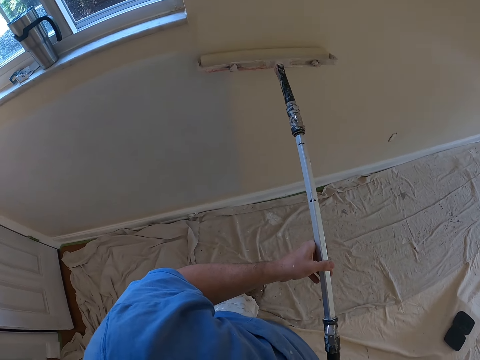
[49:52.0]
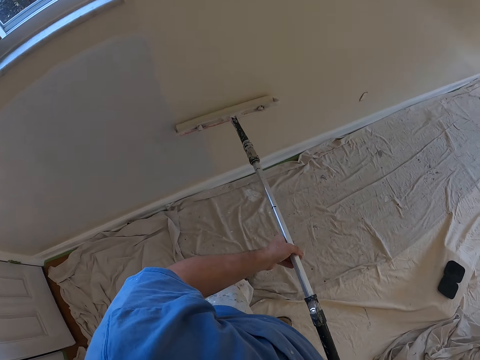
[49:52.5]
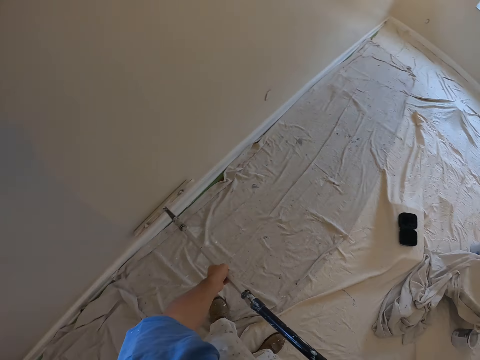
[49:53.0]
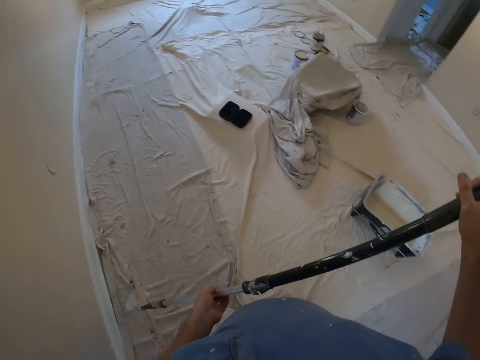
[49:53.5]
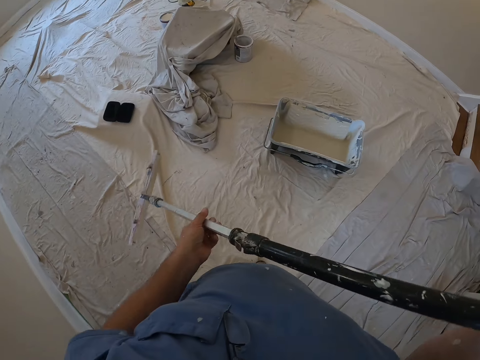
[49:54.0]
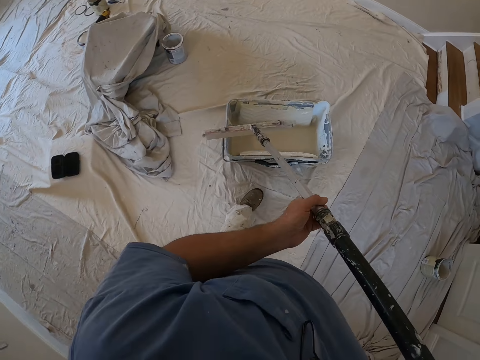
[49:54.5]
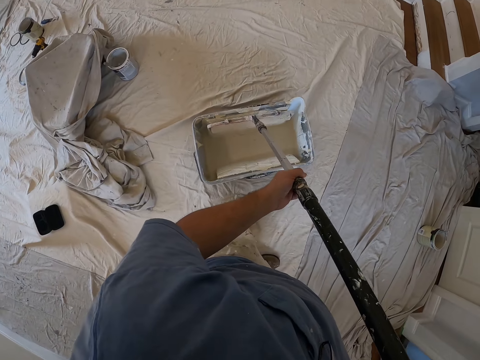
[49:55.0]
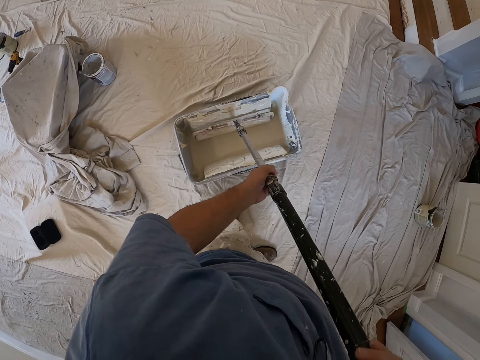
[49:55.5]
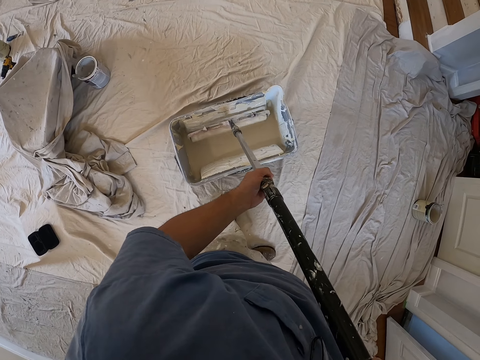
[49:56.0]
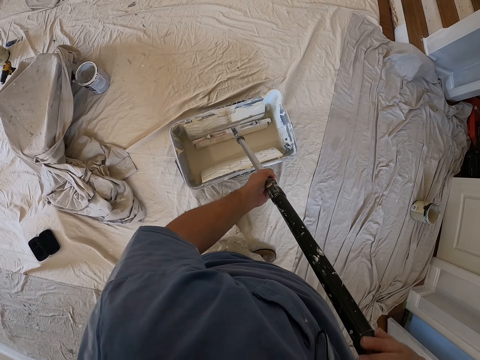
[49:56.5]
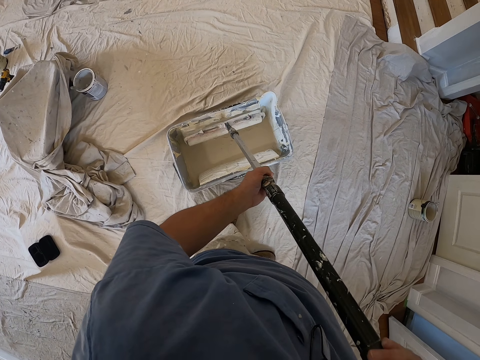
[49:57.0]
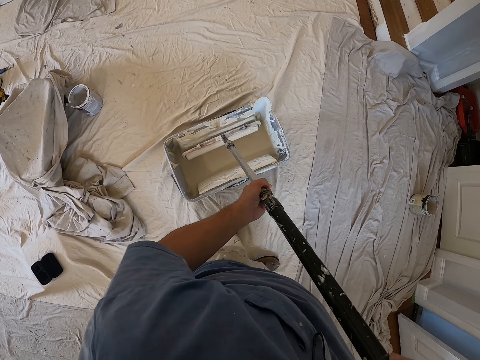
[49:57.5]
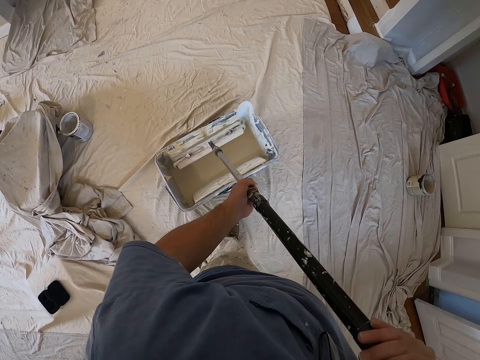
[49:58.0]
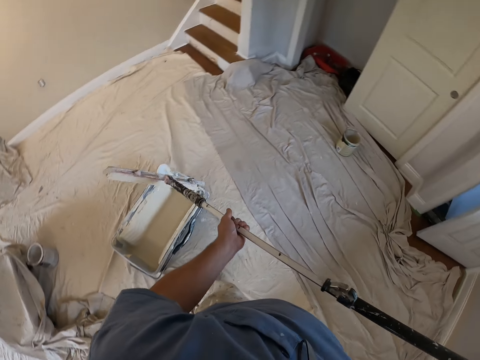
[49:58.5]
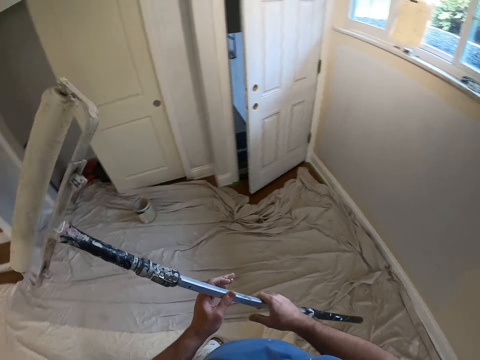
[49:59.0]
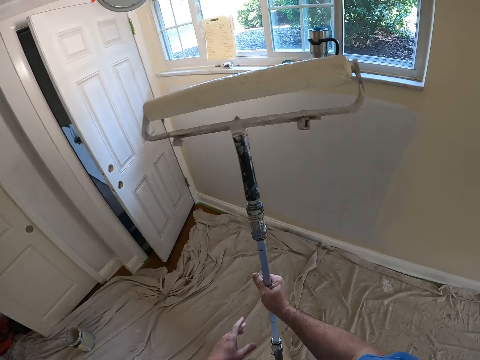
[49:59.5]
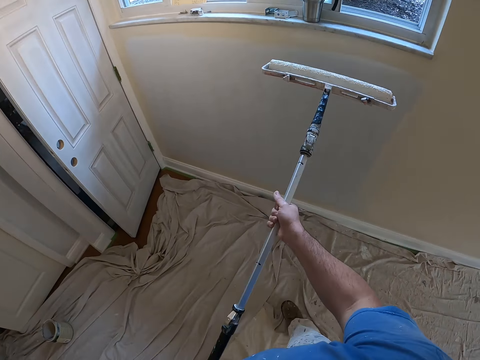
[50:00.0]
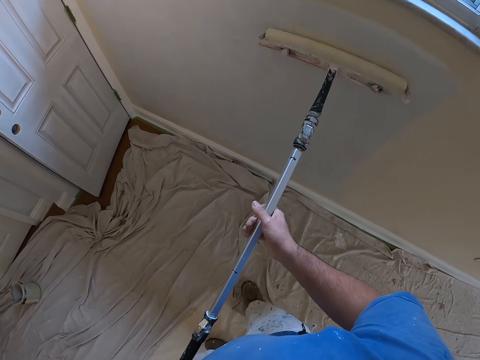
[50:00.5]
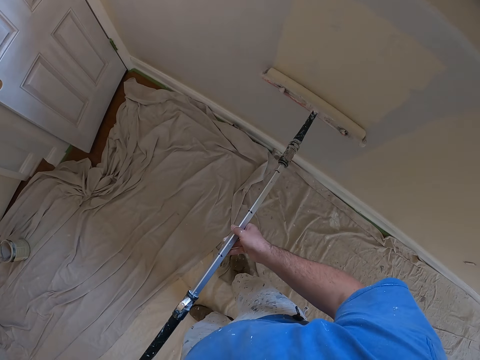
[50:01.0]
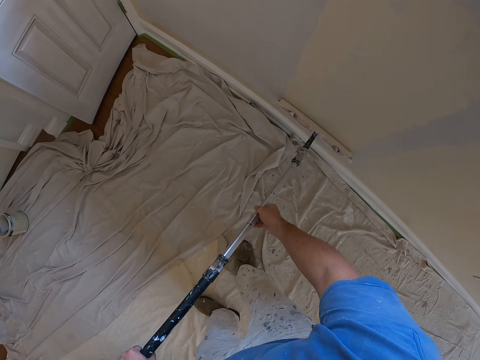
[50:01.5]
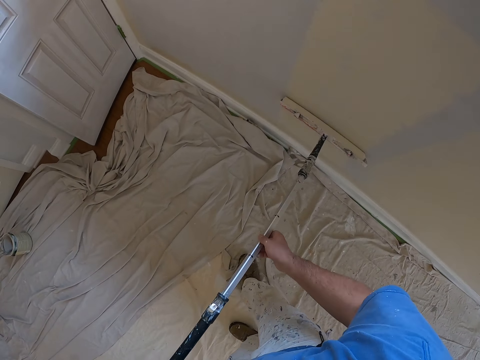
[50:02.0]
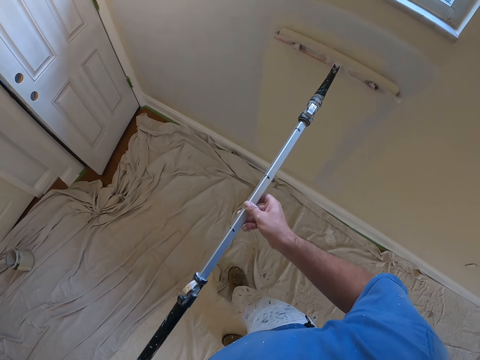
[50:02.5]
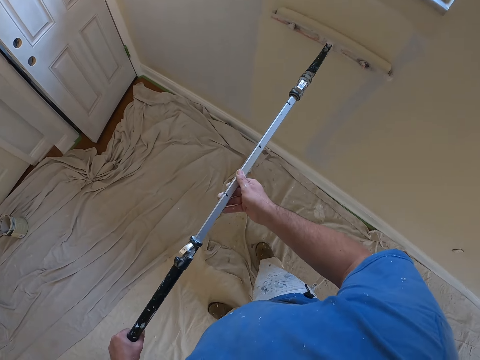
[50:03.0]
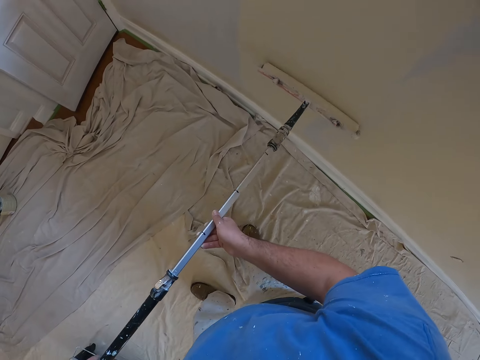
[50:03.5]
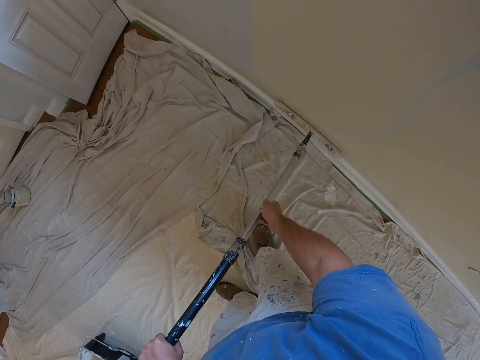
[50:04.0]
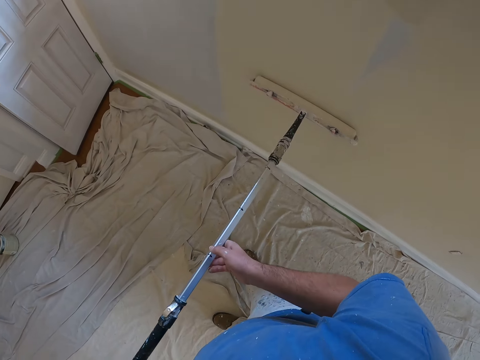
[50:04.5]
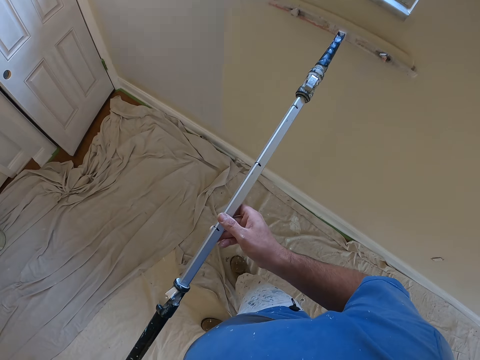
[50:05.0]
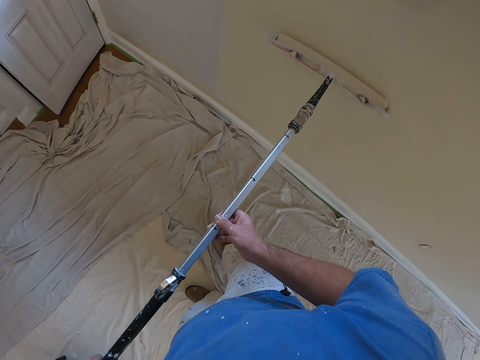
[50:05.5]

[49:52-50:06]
The camera wearer takes more paint from a paint bucket with the paint roller. They paint the wall with the paint roller.

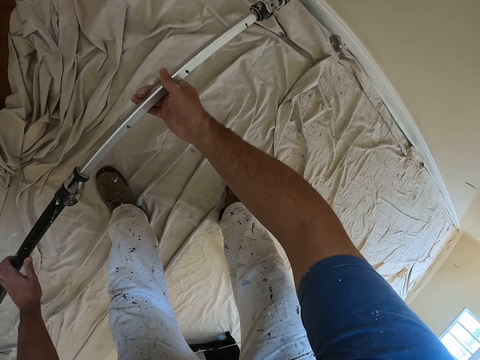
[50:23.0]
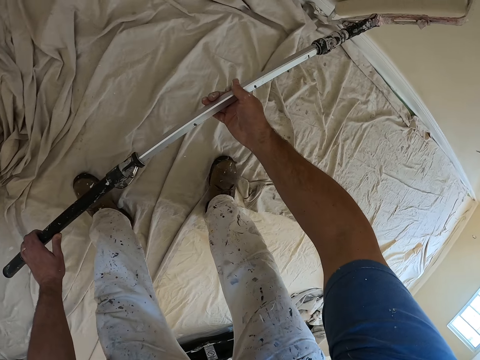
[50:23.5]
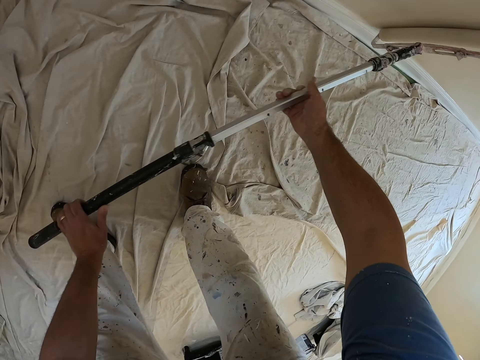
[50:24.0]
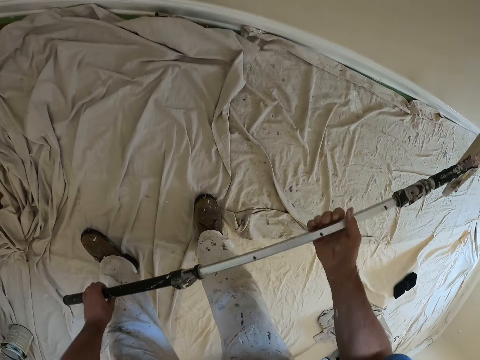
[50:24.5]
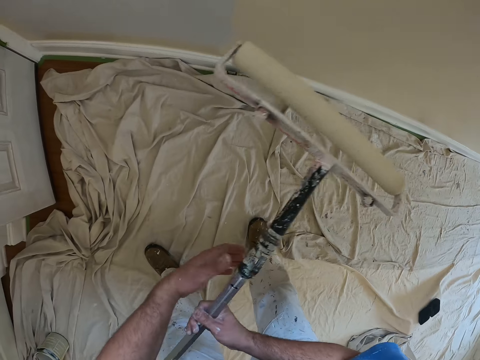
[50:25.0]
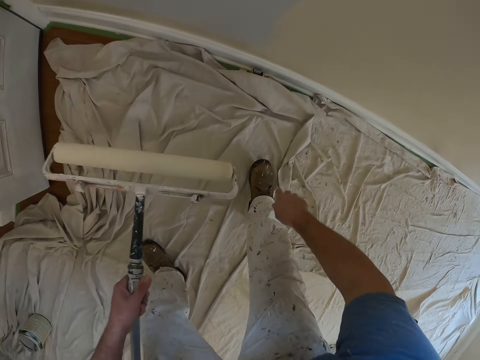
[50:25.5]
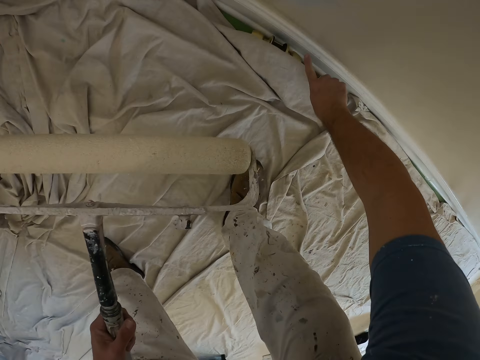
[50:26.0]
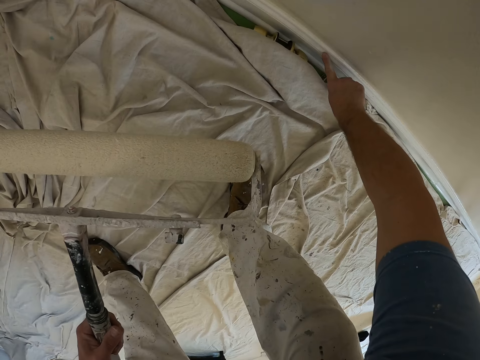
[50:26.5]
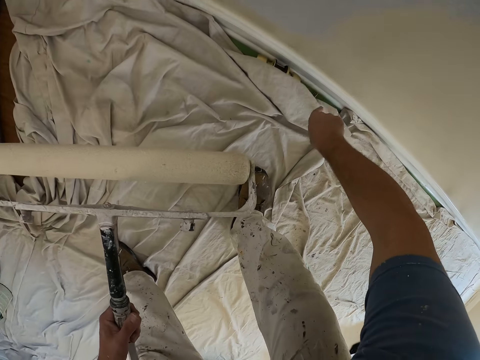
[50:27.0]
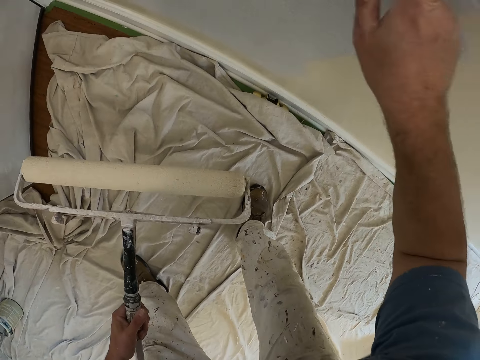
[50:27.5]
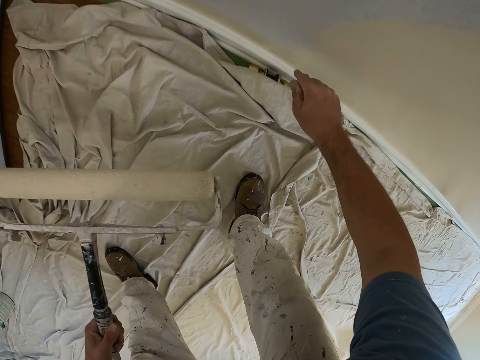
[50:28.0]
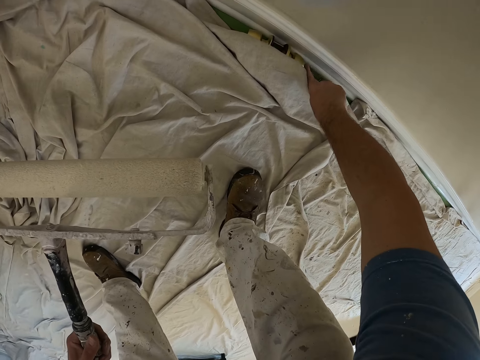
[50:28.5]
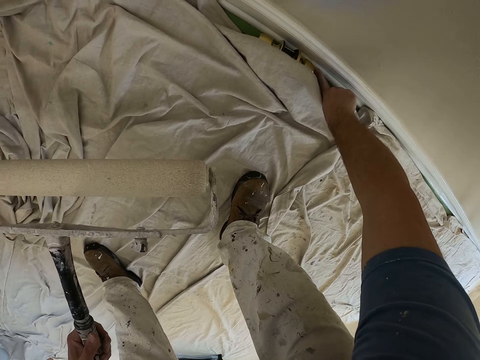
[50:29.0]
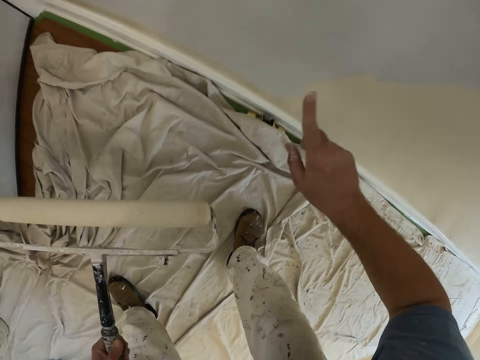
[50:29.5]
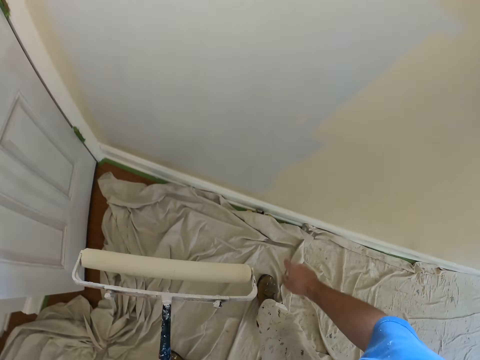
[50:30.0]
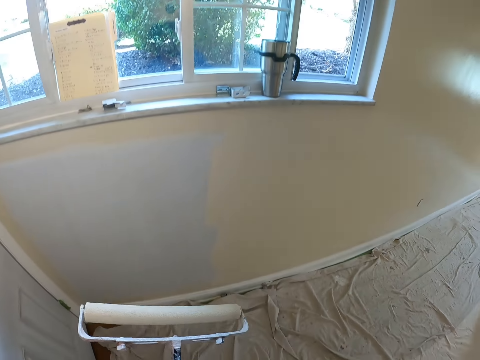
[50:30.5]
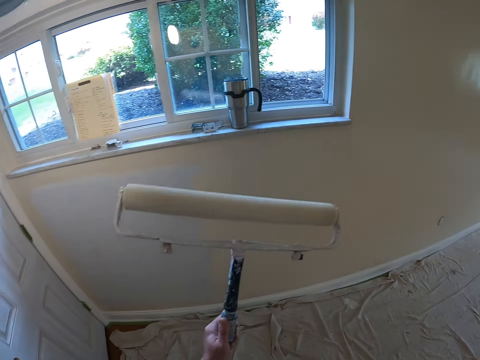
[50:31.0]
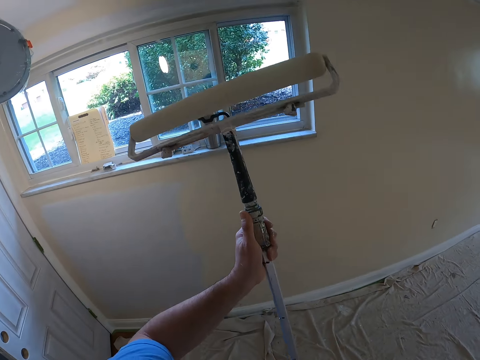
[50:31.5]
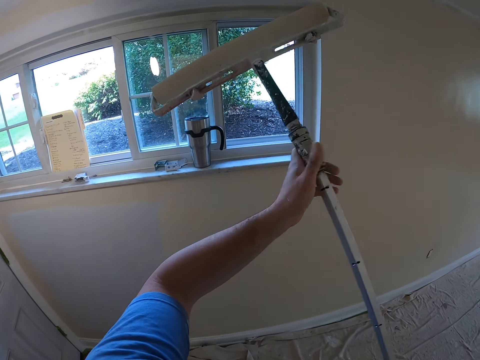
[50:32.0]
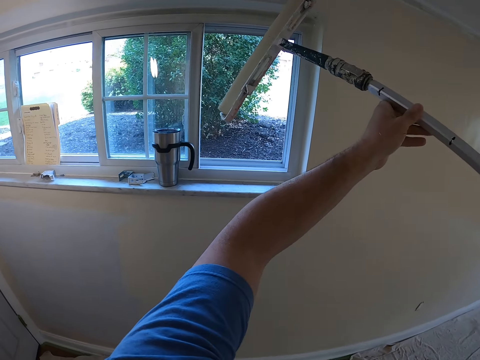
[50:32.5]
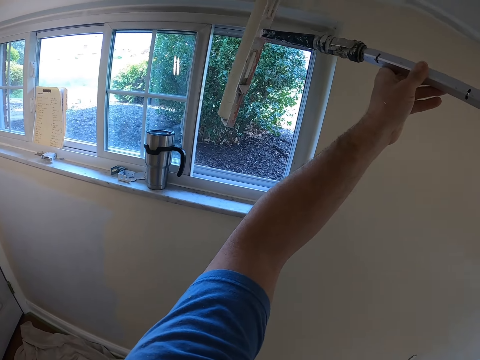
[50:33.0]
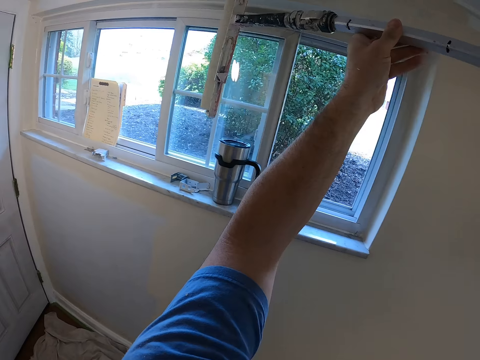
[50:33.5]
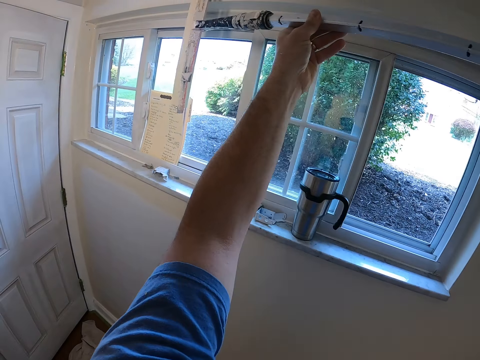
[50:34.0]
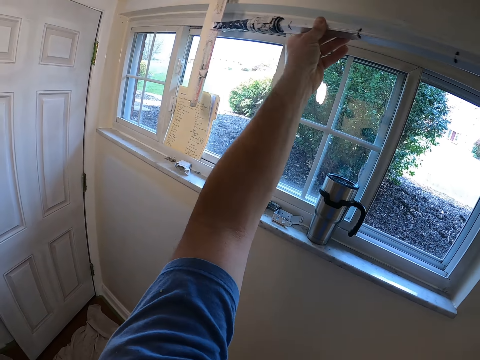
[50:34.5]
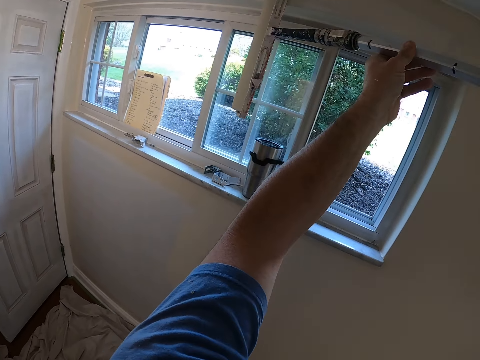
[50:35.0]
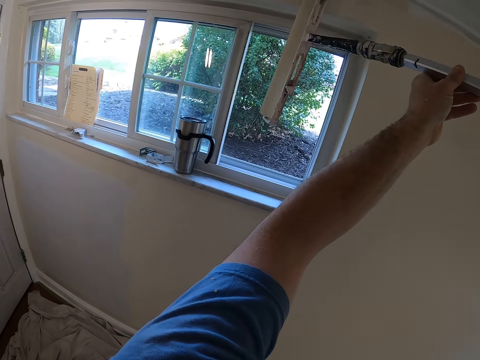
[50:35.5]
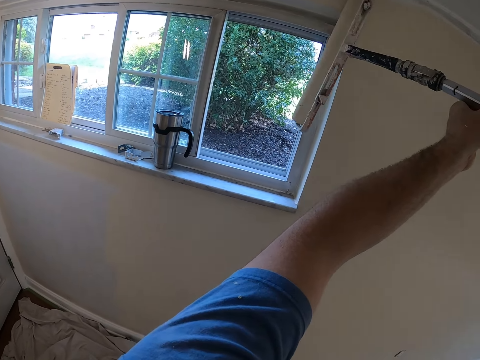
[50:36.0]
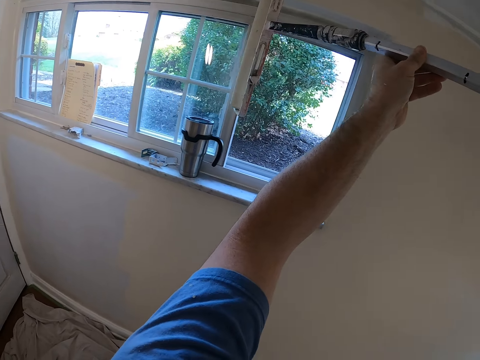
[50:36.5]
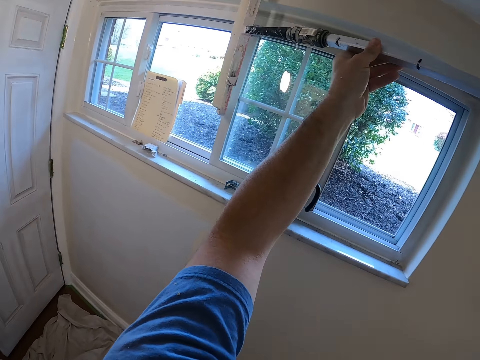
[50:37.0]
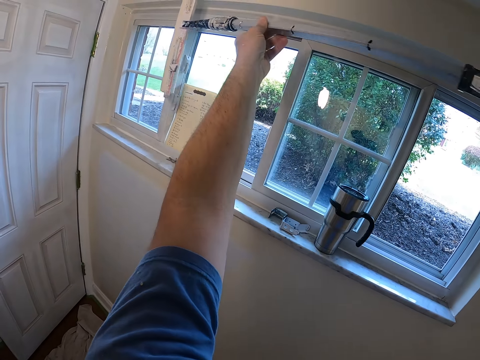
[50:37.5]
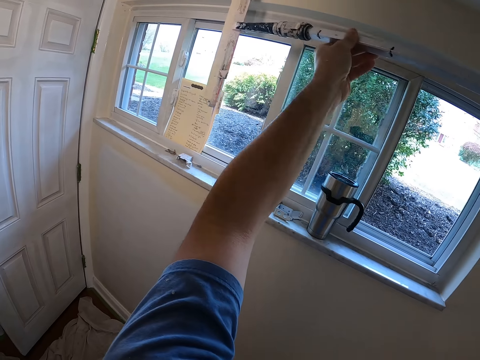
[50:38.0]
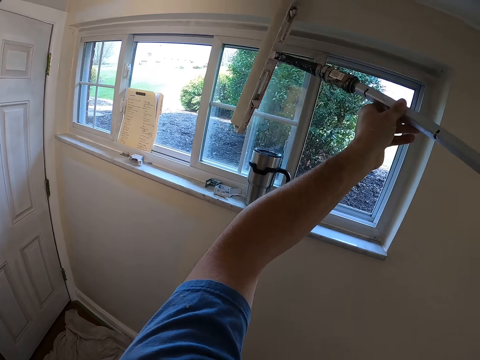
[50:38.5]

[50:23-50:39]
The camera wearer holds the paint roller upside down with his left hand. He bends. He wipes paint on the baseboard. He wipes paint off the wall with his right index finger. He wipes the paint on his right index finger on the wall. He wipes paint off the wall with his right index finger. He wipes the paint on his right index finger on the wall. He stands. He paints the wall with the paint roller.
